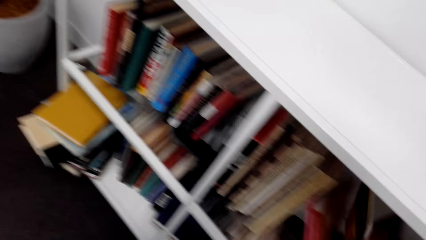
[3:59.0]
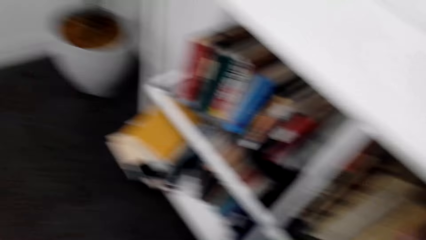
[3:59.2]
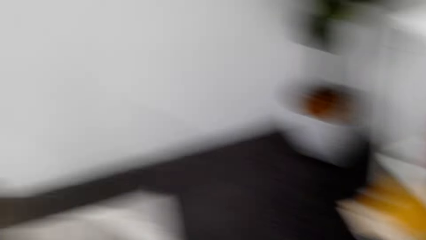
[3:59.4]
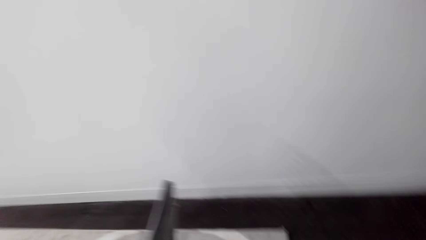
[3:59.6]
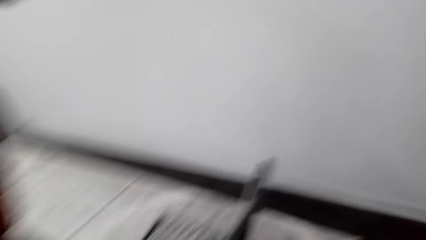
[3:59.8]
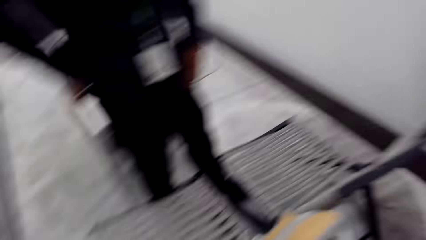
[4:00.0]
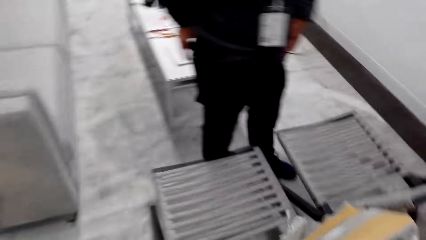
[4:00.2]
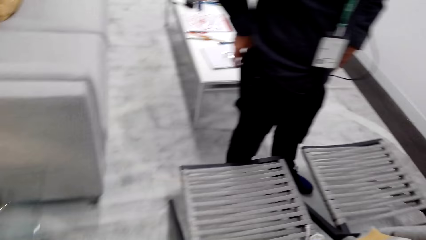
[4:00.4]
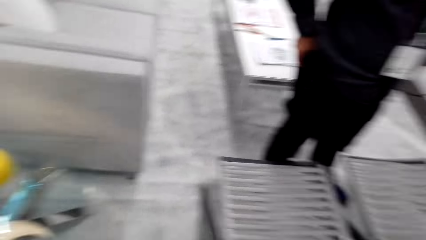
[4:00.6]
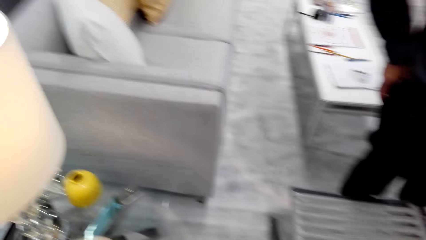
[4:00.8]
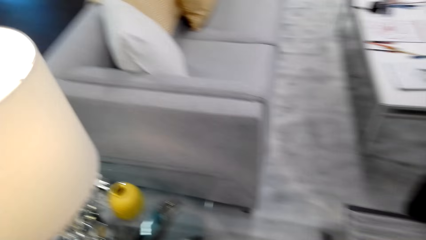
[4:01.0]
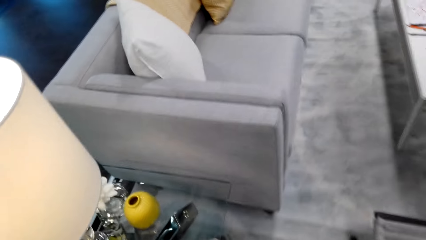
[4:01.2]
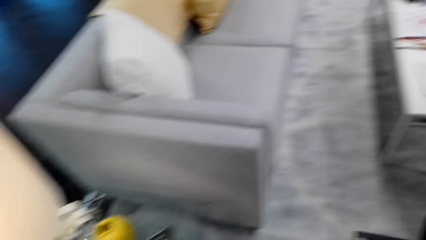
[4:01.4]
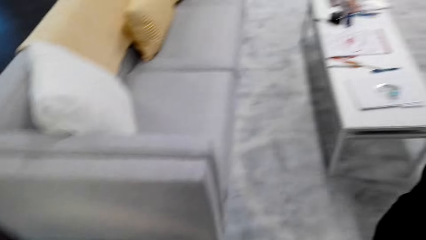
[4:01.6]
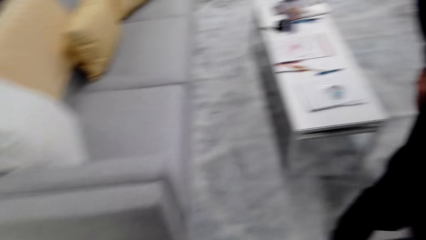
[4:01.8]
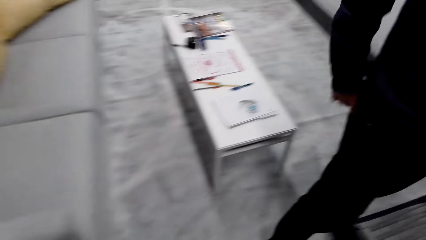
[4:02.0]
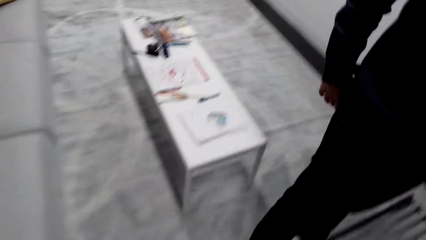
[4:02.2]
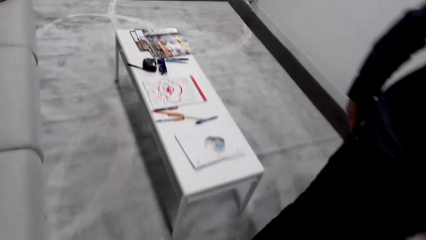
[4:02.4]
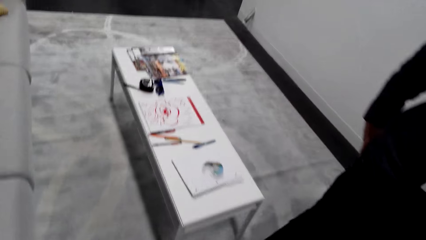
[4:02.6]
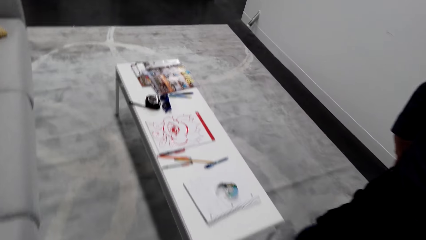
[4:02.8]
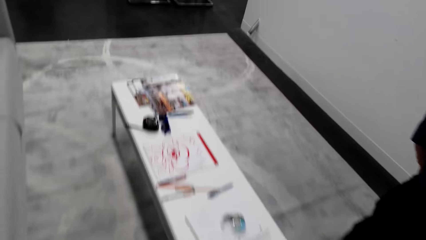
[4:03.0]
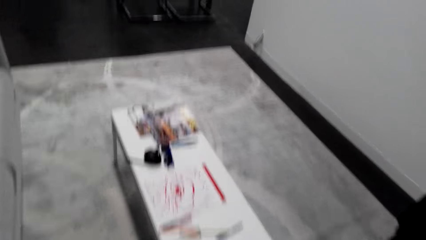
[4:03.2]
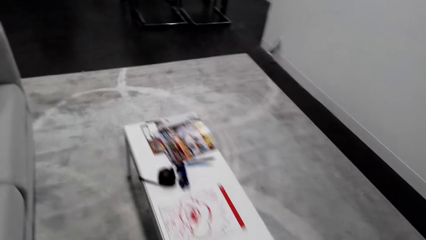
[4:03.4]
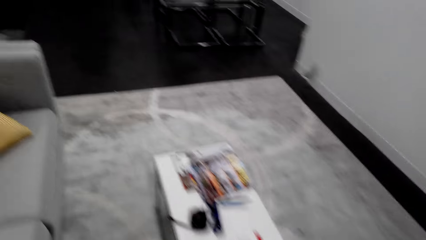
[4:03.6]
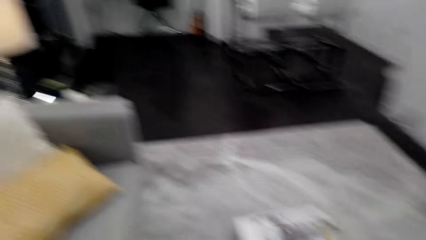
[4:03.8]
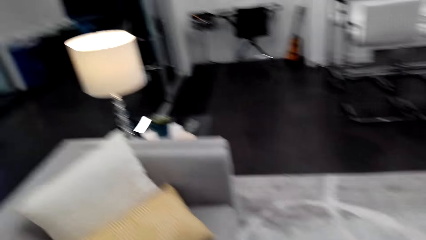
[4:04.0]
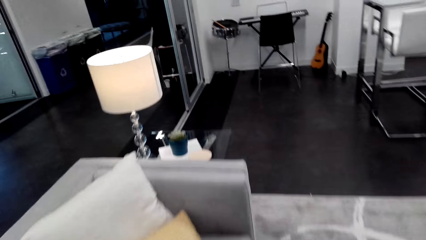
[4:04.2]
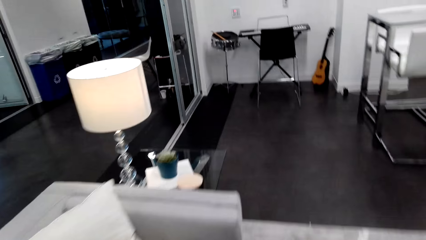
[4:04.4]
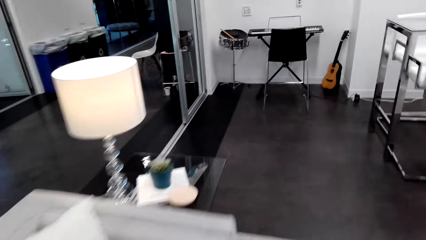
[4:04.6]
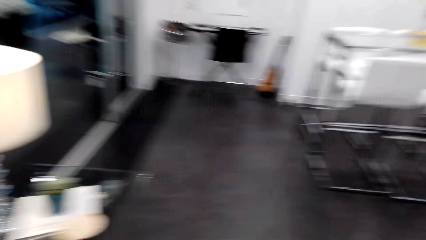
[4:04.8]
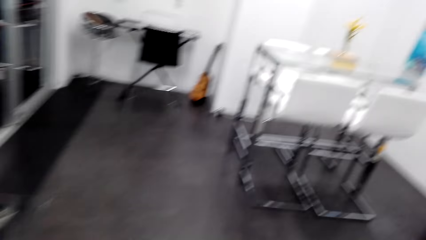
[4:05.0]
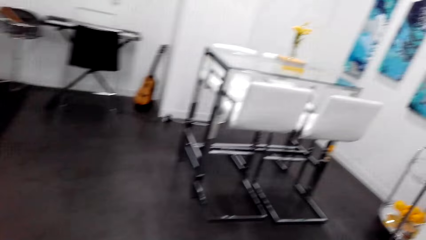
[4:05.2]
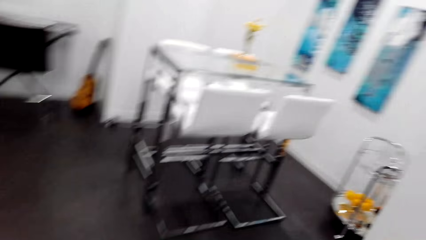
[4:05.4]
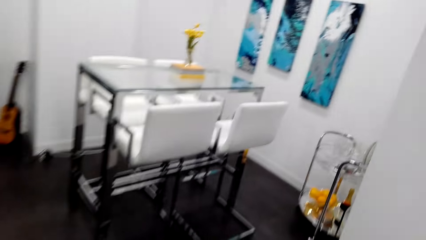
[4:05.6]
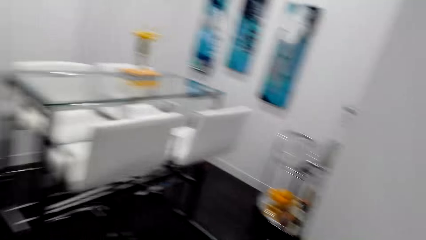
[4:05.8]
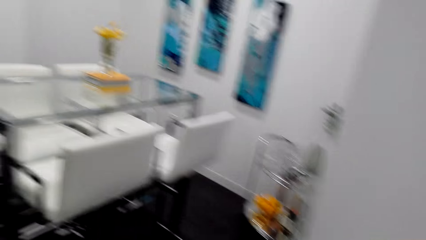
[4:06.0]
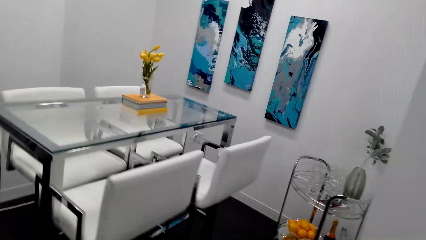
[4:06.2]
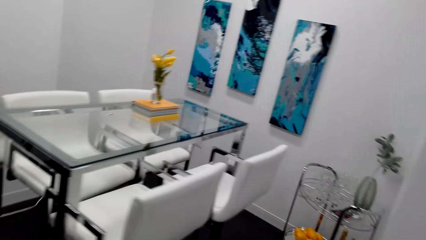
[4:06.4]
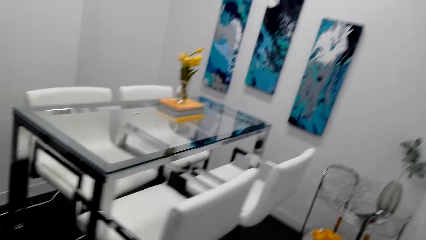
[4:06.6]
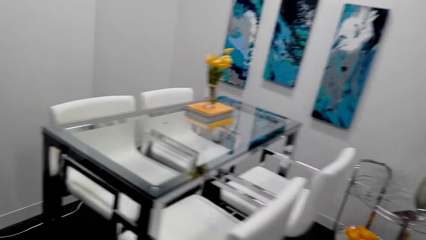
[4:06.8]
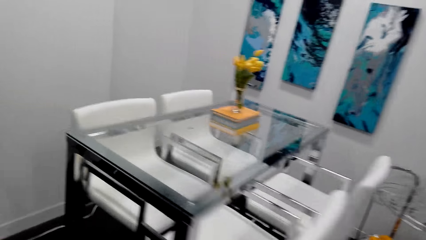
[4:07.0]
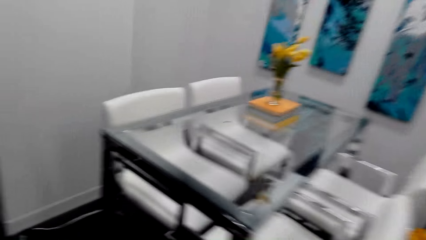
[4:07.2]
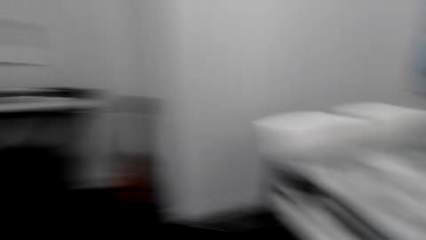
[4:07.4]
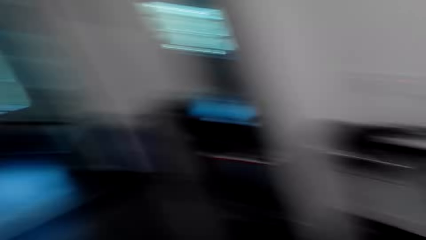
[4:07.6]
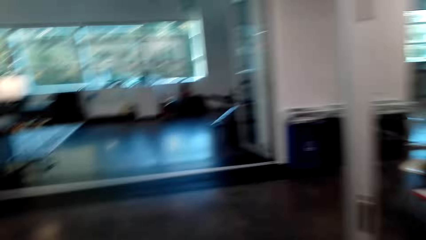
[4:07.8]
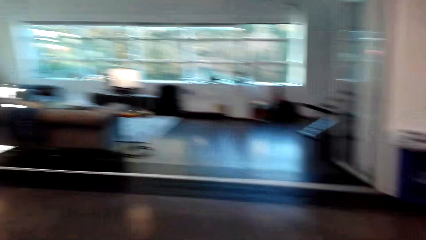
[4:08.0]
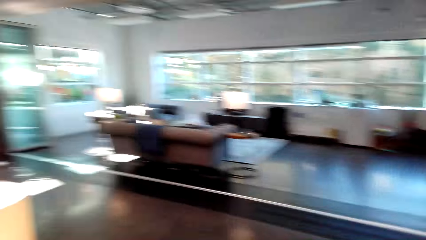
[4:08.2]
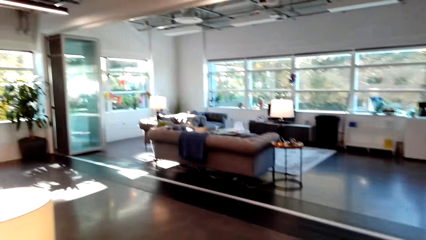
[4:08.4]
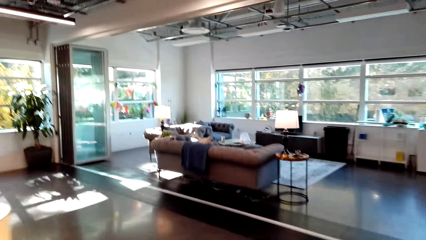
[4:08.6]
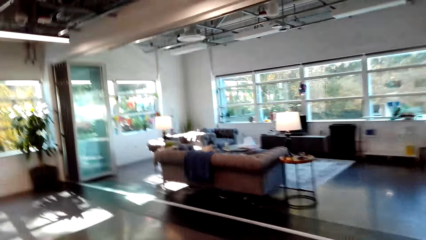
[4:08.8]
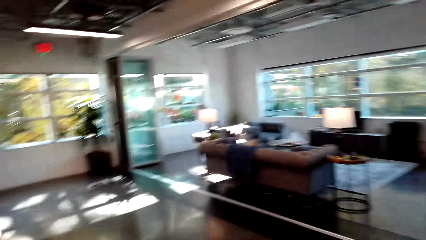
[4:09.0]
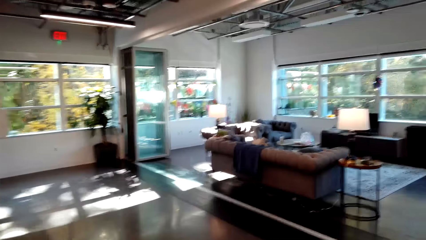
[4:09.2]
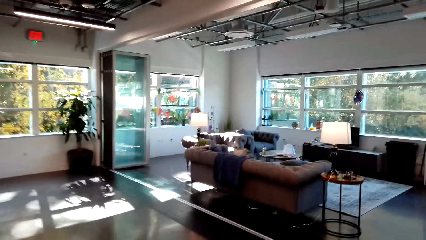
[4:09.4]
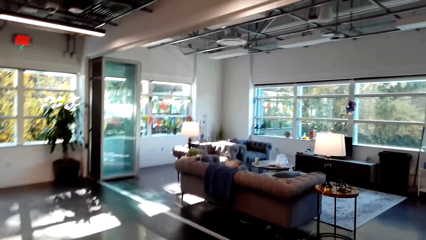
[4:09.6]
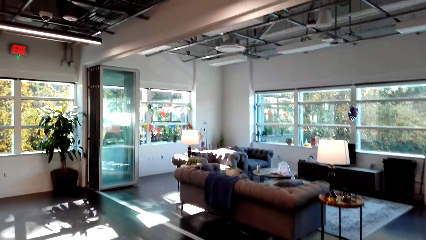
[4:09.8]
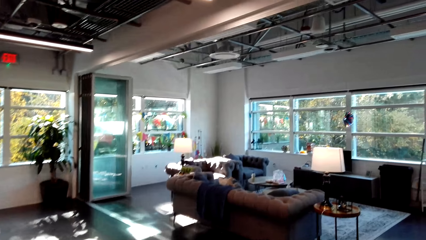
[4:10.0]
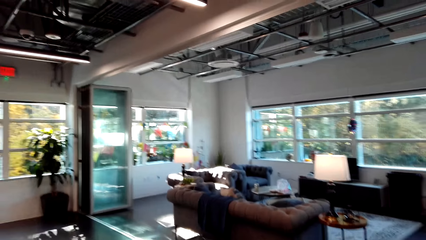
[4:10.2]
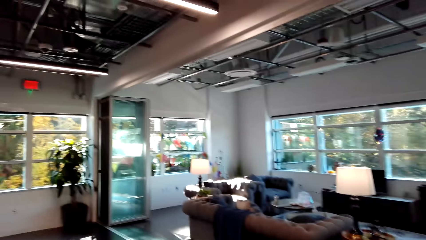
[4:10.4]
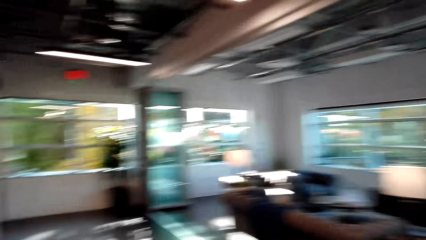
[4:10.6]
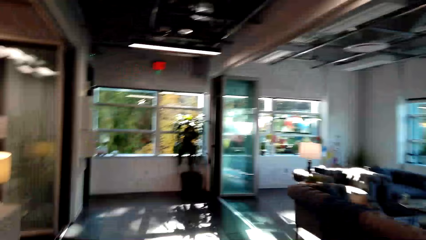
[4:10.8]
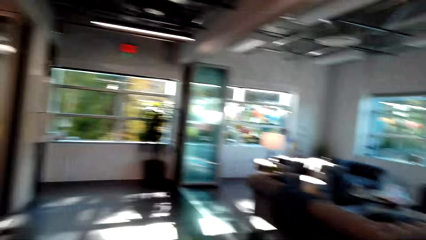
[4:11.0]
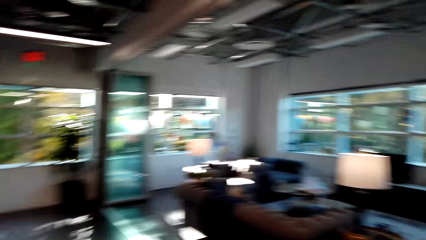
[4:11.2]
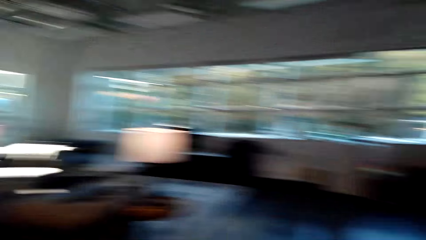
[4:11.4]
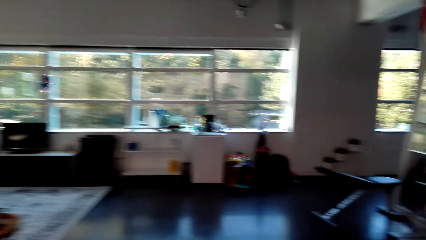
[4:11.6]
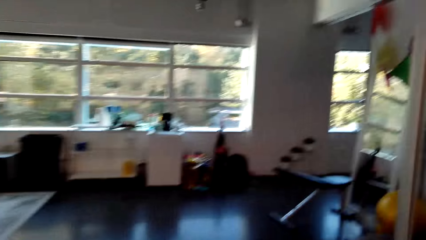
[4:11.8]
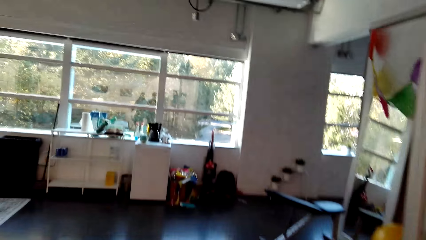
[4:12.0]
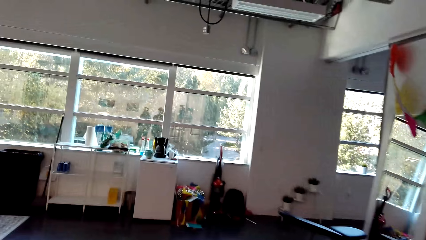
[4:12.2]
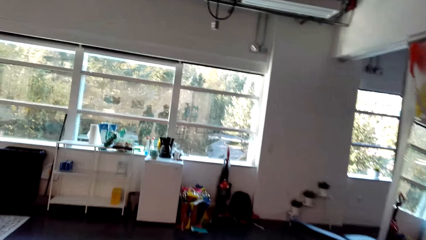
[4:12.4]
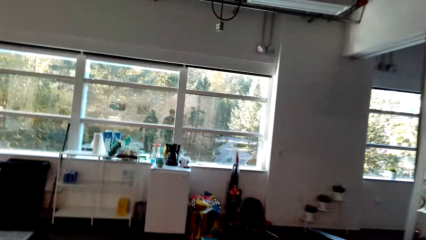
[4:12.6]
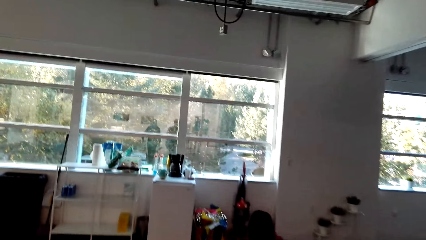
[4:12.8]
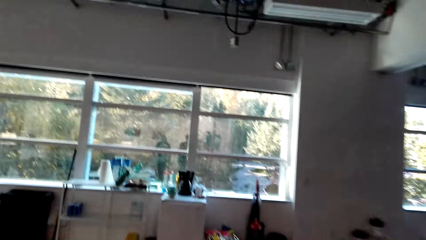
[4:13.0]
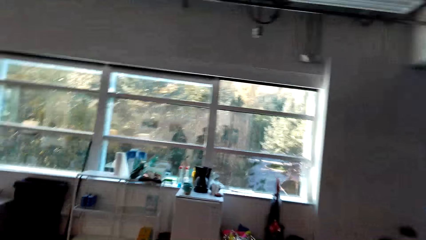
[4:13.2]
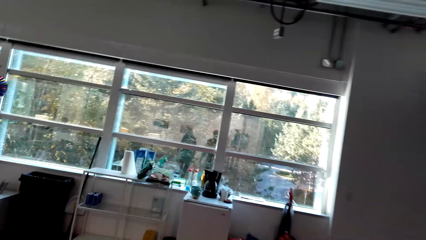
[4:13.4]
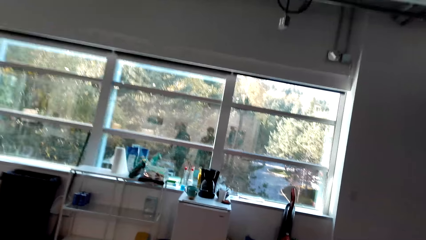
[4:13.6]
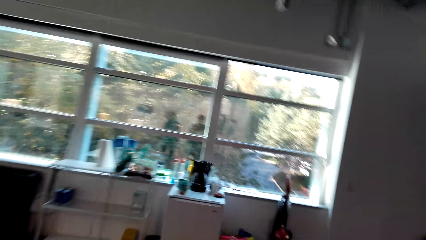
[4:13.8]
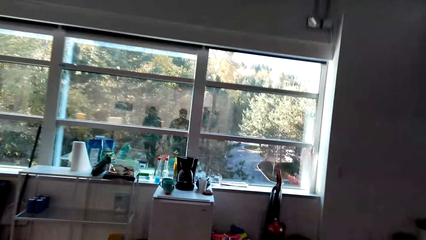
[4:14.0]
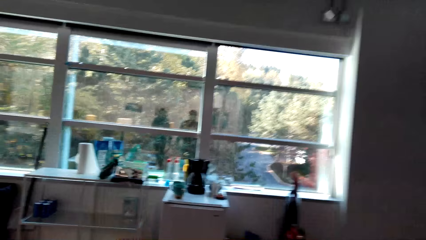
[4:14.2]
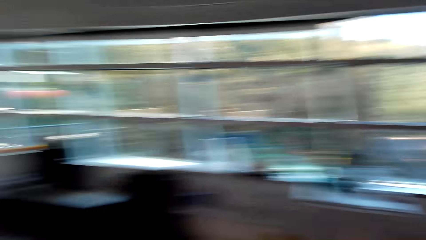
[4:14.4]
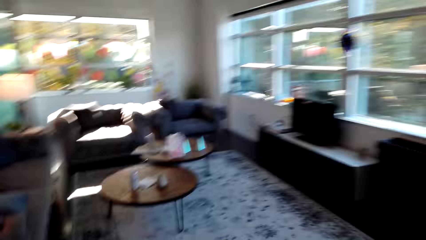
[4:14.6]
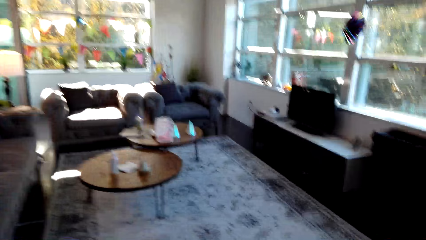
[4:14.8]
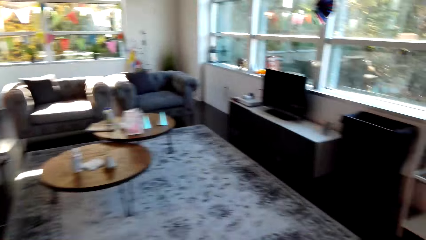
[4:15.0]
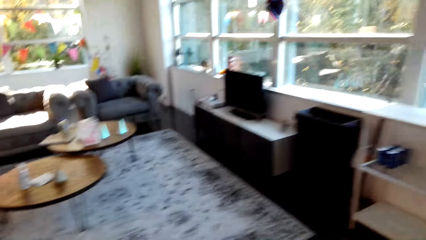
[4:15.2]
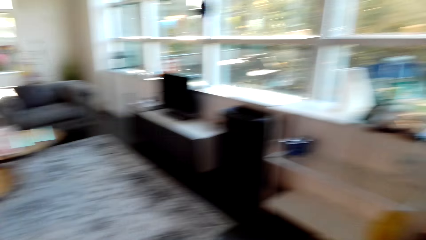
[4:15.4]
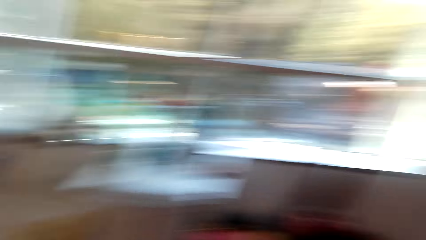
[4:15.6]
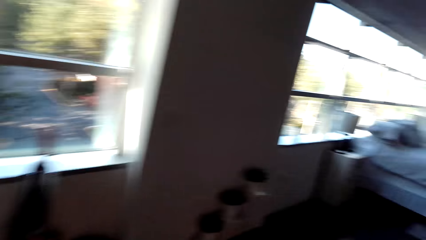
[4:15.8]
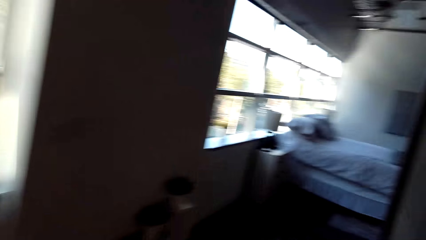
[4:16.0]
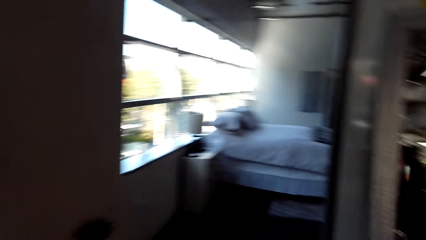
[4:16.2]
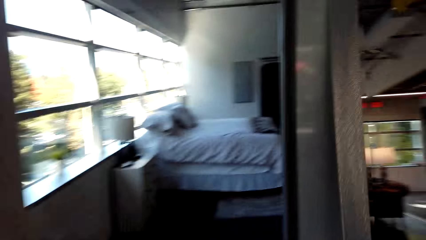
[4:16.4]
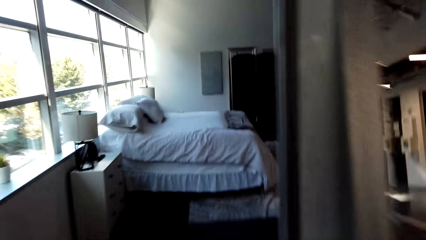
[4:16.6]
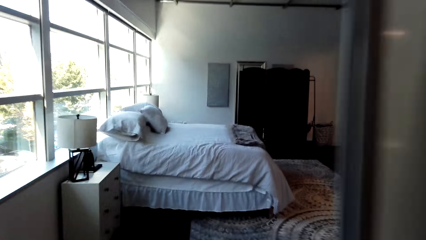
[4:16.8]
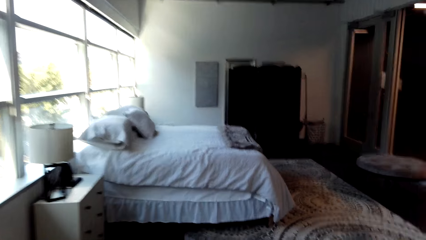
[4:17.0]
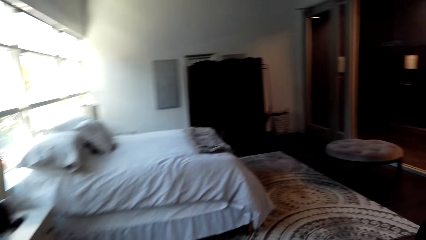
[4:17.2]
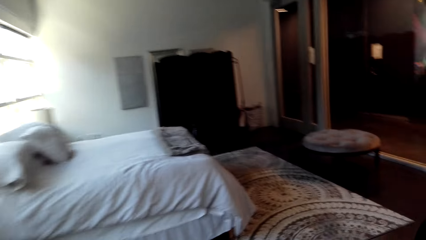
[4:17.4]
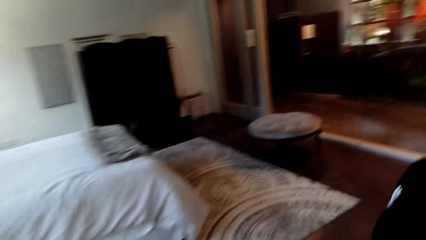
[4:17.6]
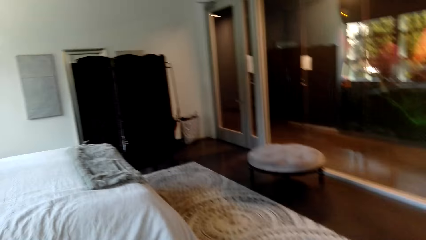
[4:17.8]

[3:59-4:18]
A person puts the book inside the shelf. The camera wearer drops the book. The person converses with another person and moves around the room with the other person. The camera wearer walks around. They dialogue with a man. They walk around.
